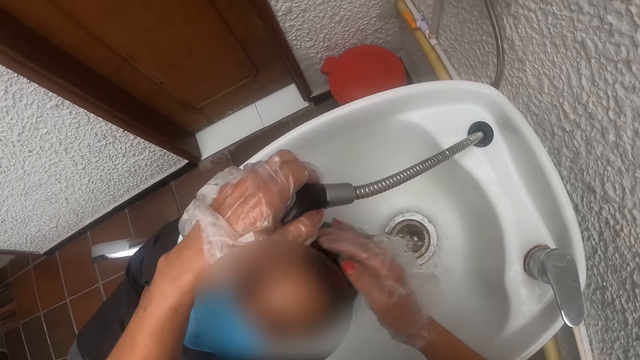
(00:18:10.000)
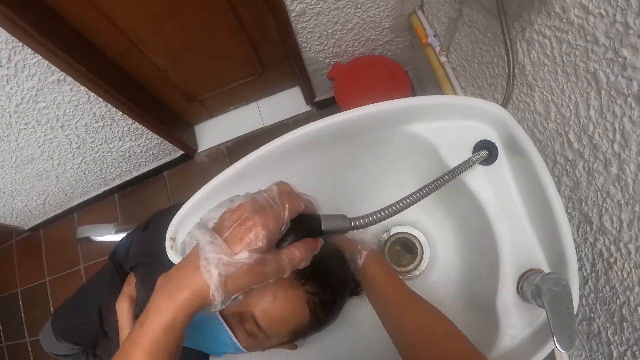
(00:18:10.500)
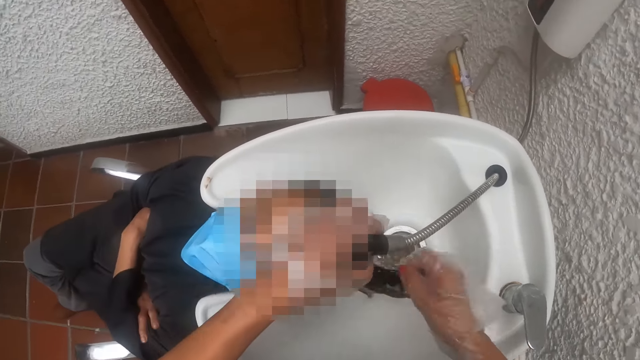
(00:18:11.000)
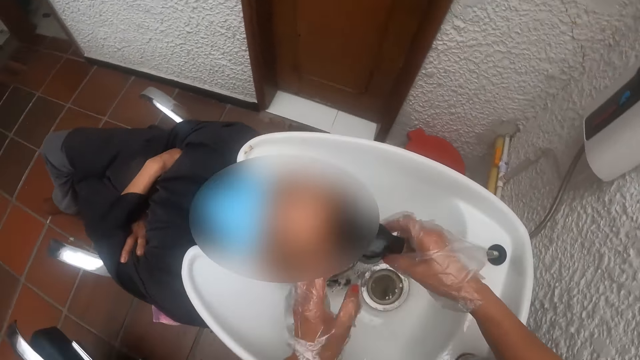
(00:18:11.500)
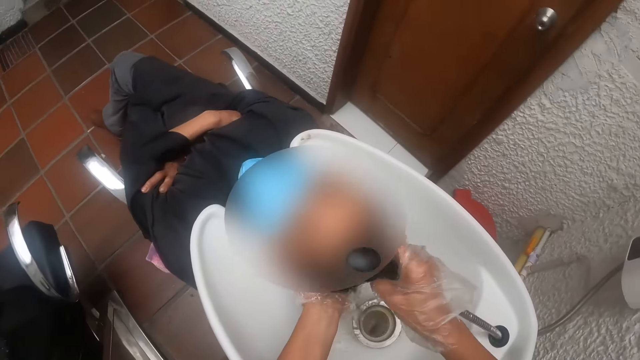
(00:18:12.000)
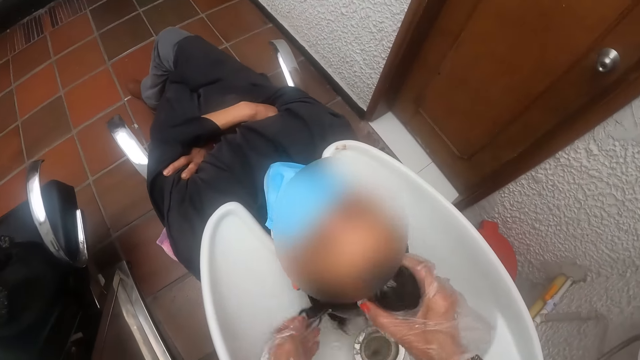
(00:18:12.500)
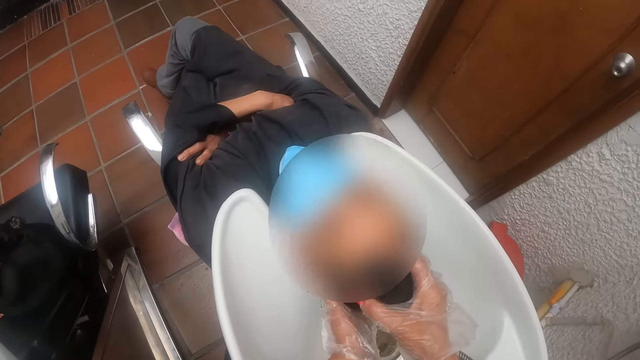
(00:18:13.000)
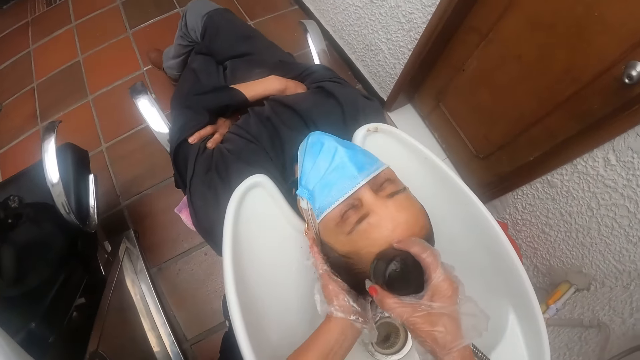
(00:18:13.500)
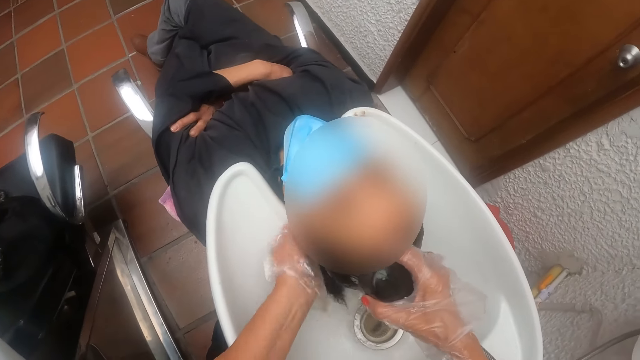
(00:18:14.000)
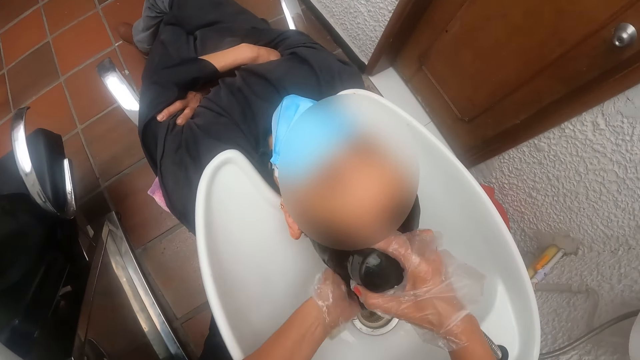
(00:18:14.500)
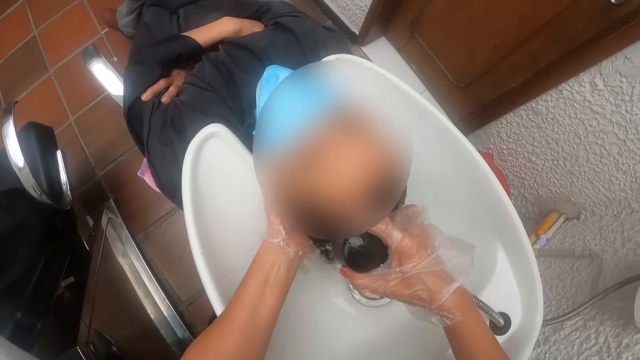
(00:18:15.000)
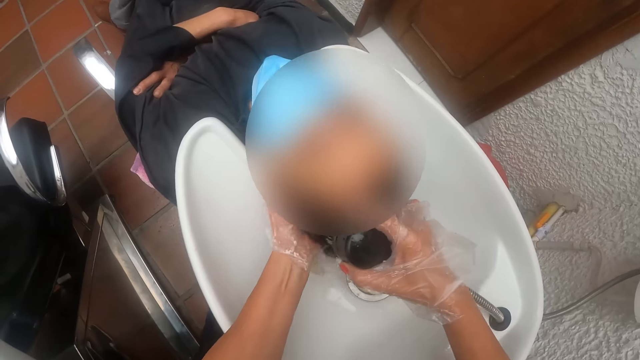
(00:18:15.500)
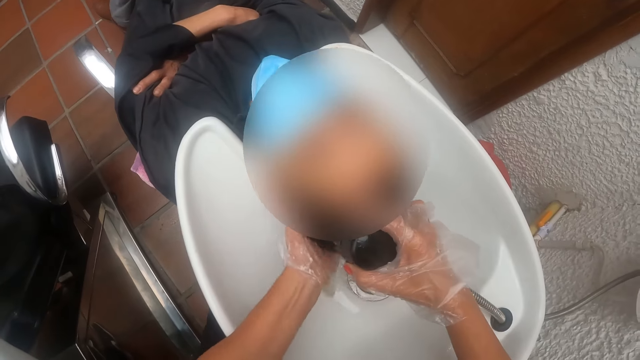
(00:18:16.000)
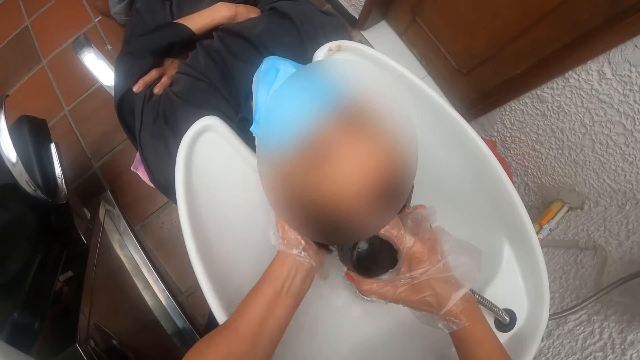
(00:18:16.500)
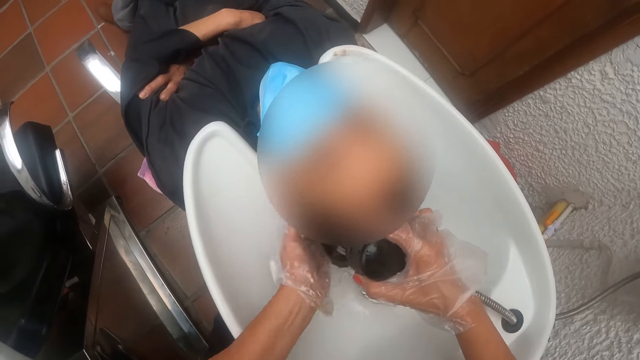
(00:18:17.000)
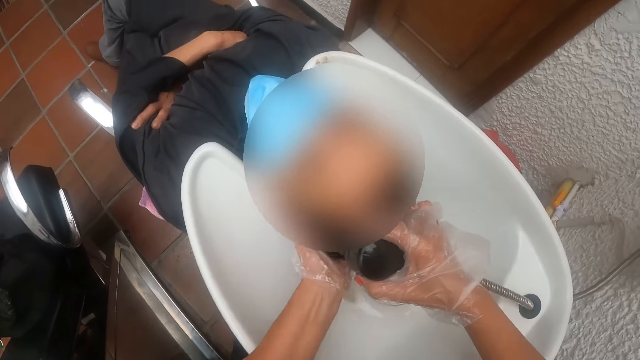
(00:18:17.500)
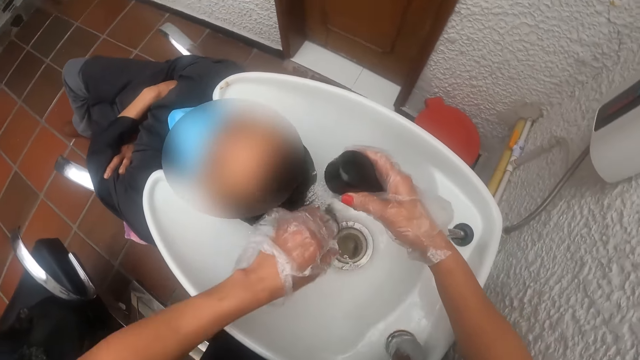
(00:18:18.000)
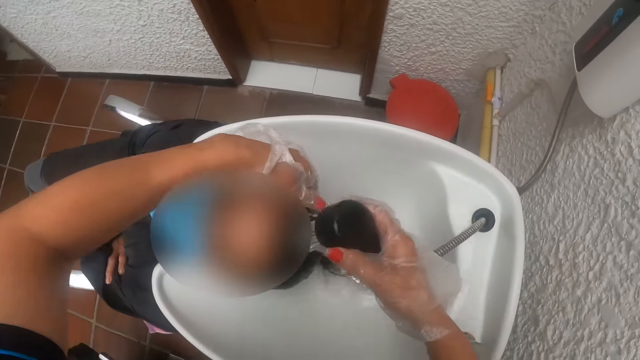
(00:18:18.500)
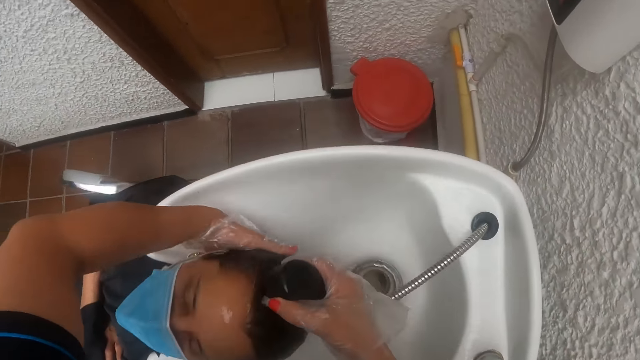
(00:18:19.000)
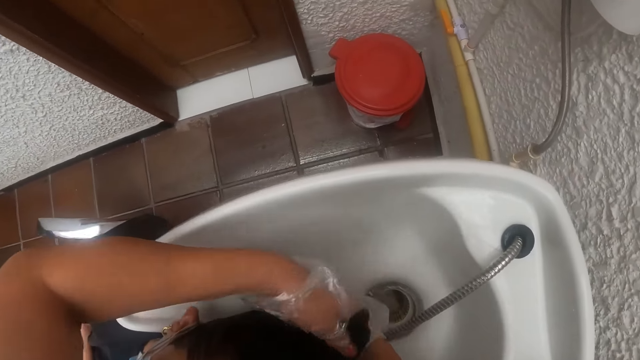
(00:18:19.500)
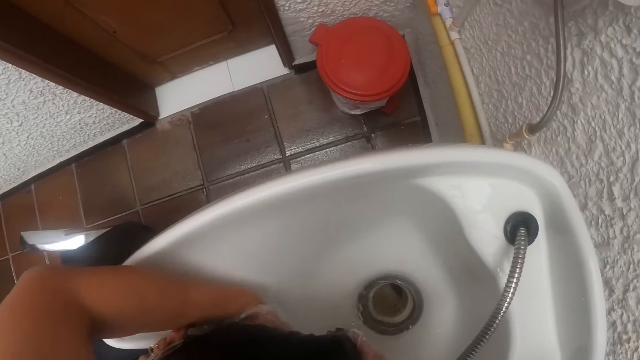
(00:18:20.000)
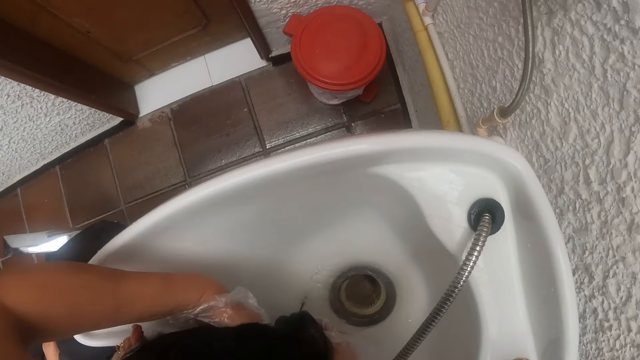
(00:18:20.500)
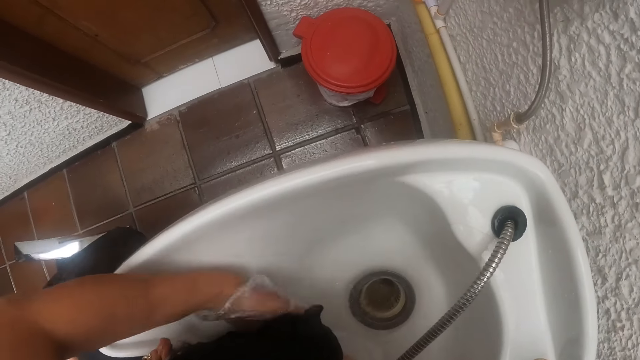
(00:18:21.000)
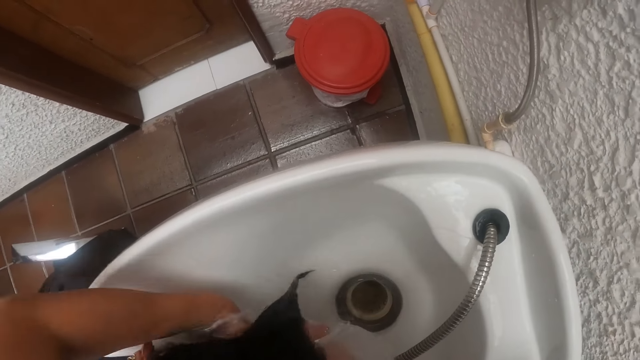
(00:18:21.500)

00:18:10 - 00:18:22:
The camera wearer moves the shower hose from her left hand to her right hand. She scrubs the hair of a woman with her left hand.

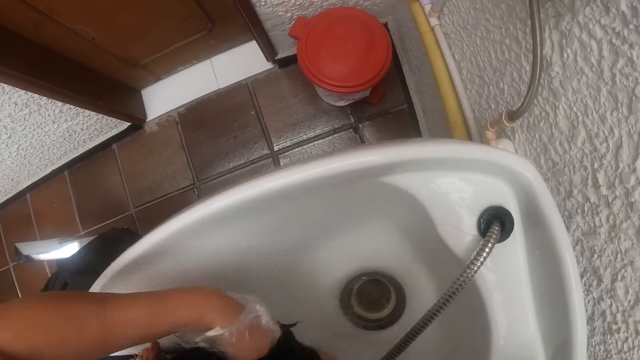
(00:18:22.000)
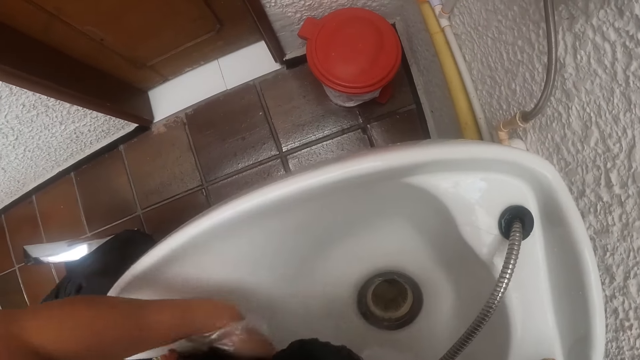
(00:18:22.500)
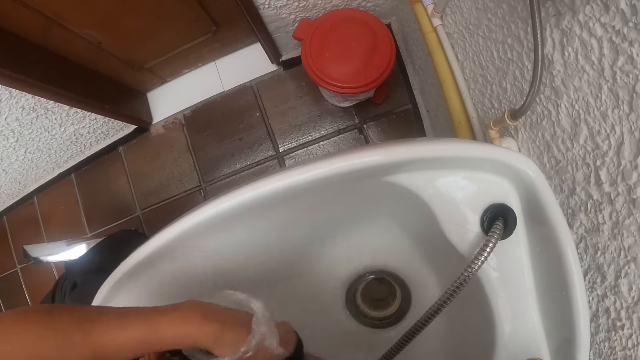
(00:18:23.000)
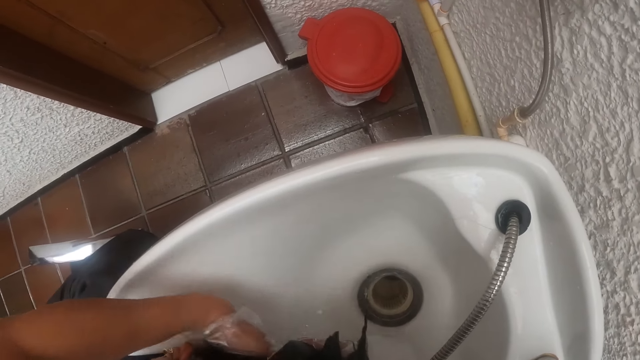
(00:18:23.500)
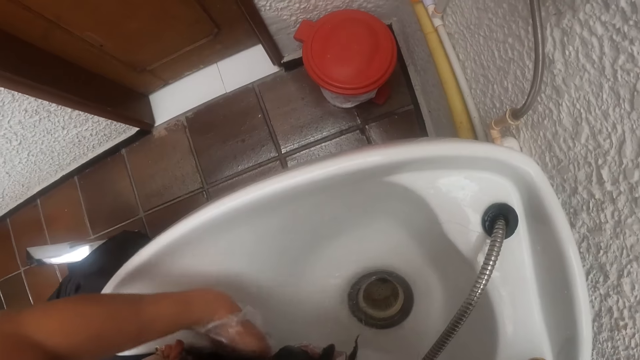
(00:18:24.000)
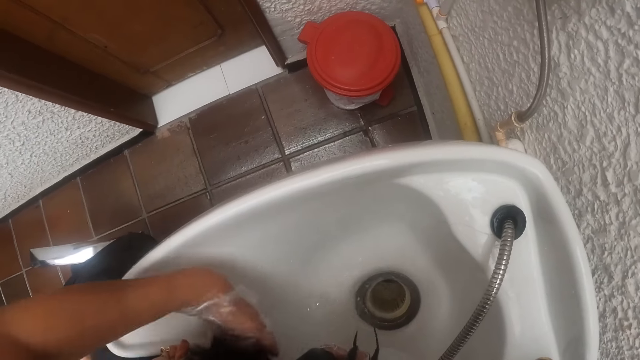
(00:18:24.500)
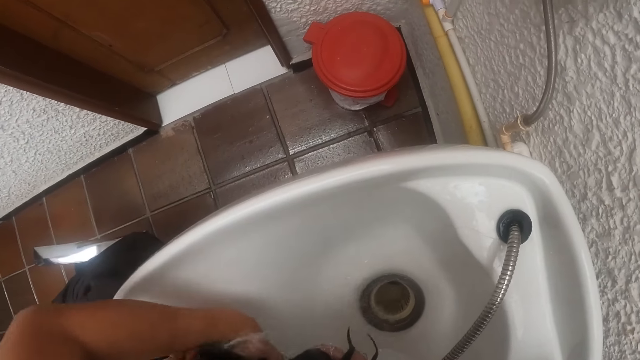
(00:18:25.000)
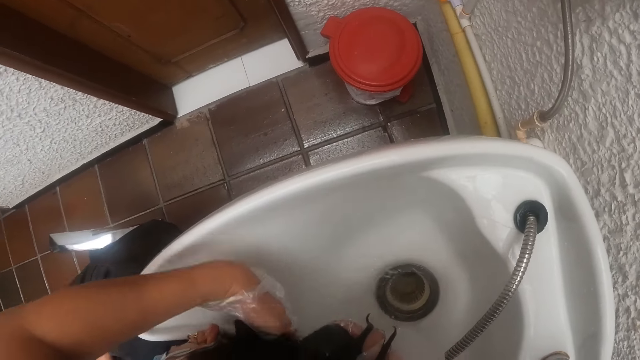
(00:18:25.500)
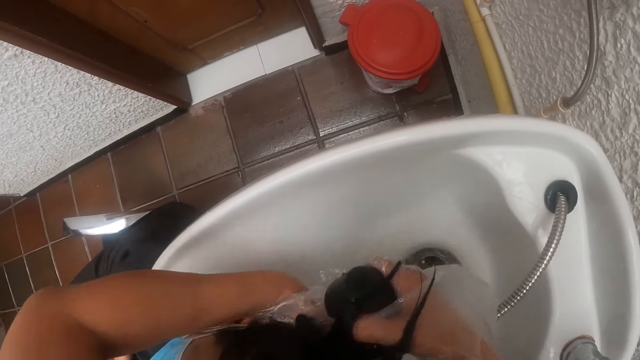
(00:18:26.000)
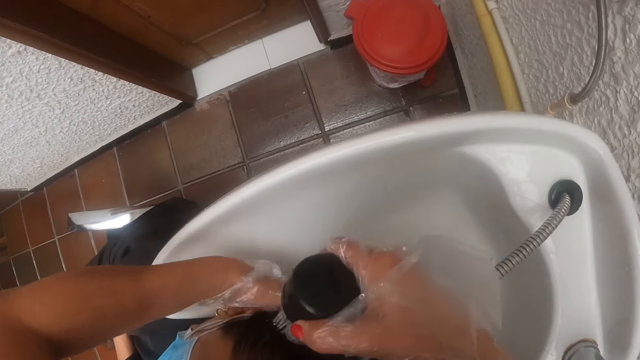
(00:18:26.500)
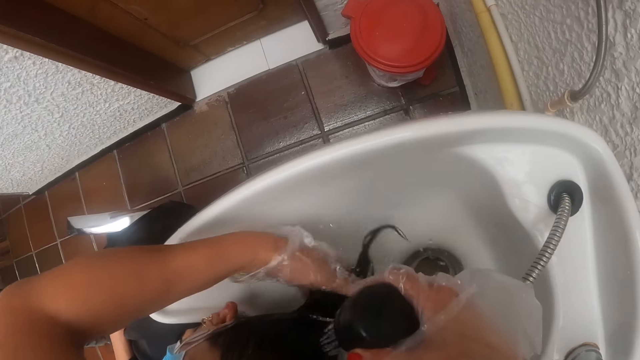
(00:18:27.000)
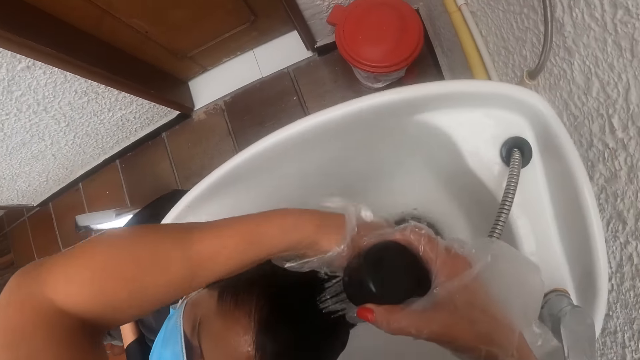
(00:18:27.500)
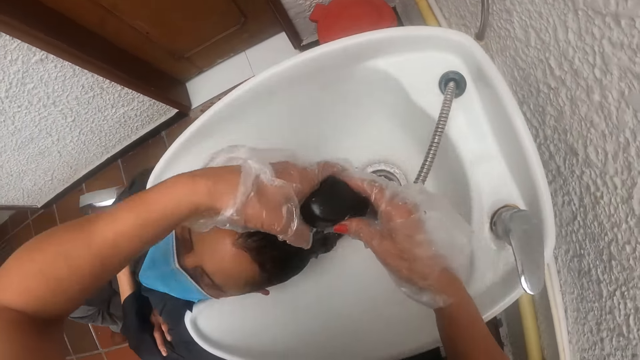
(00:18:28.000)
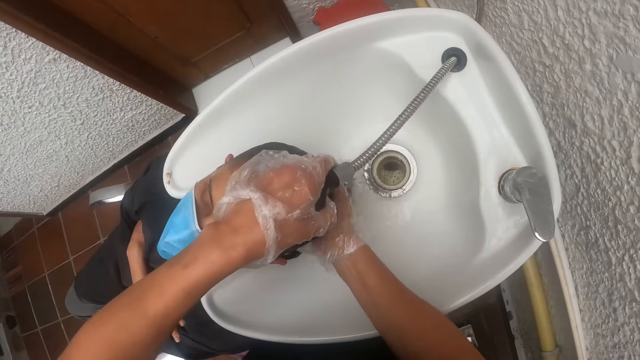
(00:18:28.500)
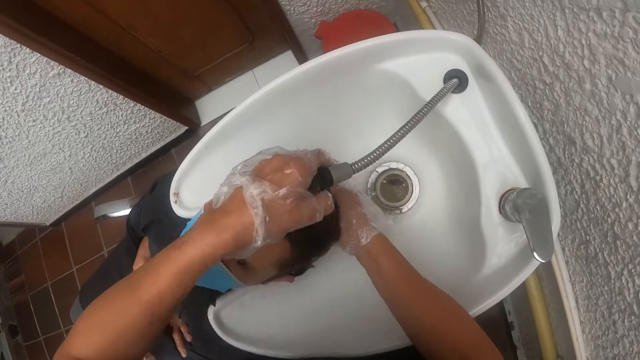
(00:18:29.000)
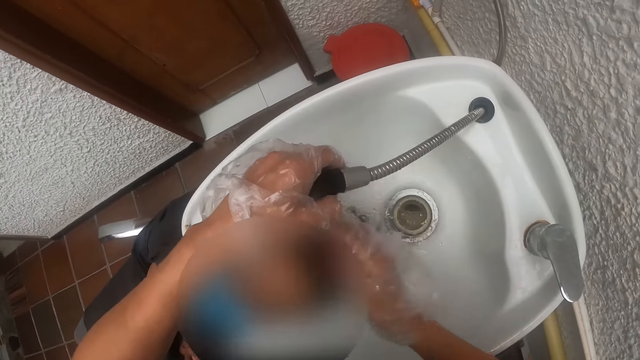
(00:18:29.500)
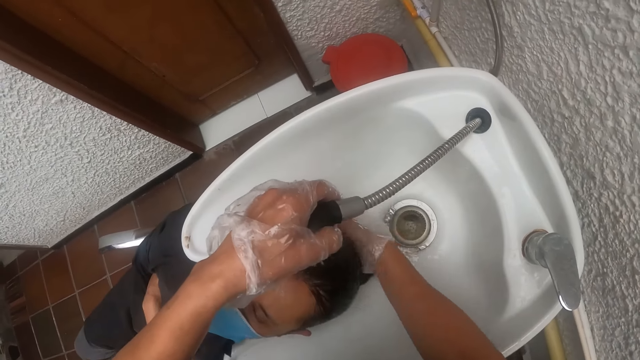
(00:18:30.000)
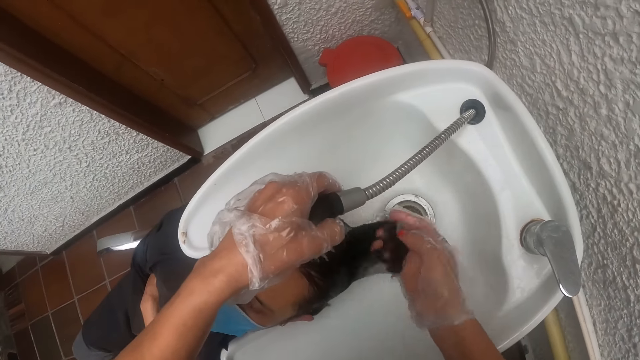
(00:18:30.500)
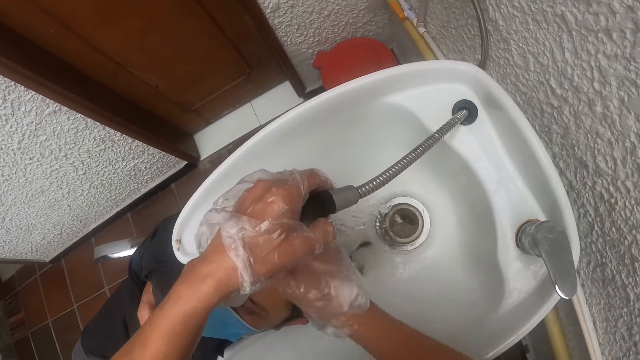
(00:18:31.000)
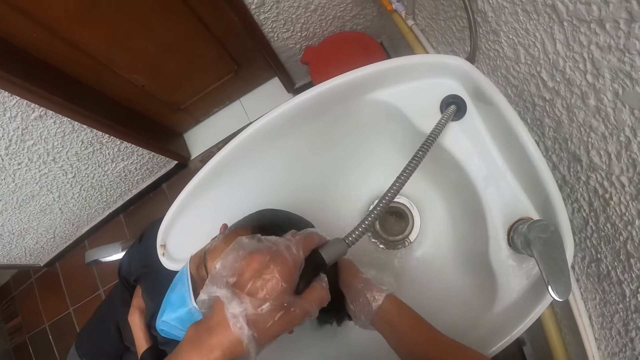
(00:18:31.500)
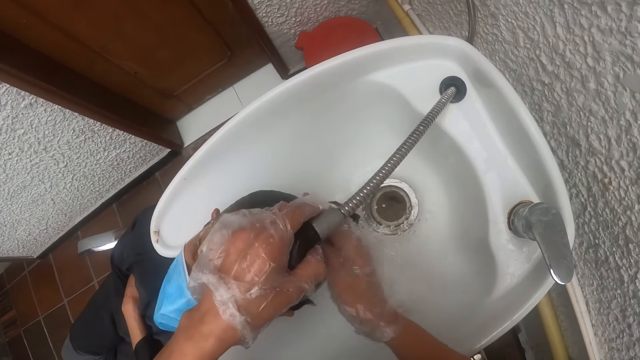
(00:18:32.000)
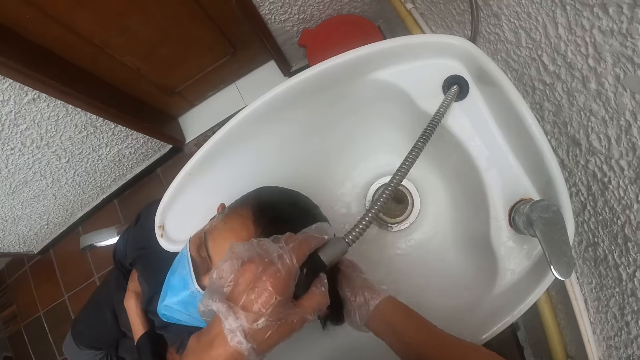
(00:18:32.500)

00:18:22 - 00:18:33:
The camera wearer passes the sprayer from her right hand to her left hand. She washes the woman's hair in the sink with the sprayer in her left hand.
